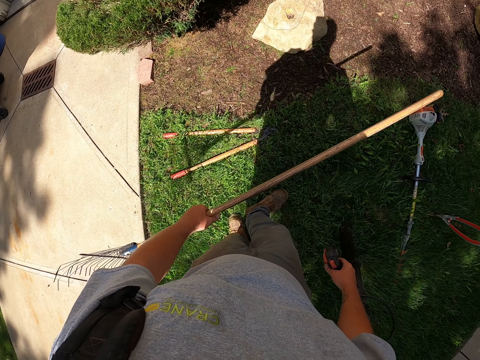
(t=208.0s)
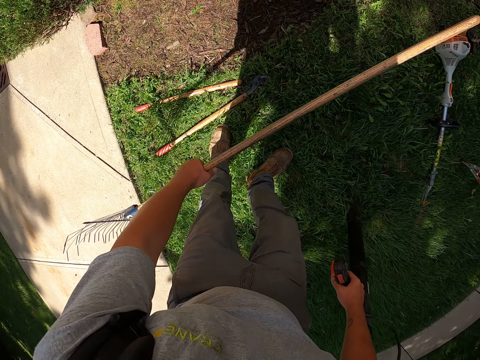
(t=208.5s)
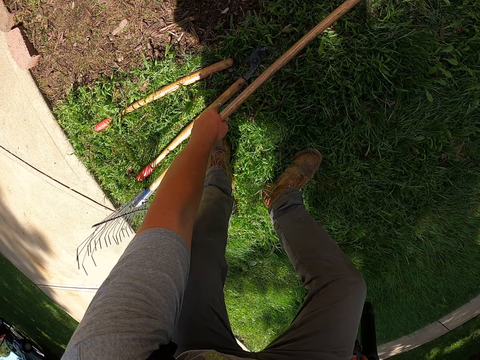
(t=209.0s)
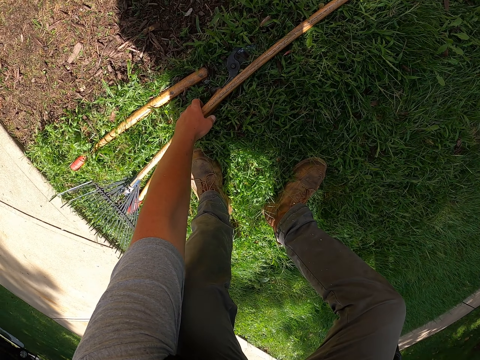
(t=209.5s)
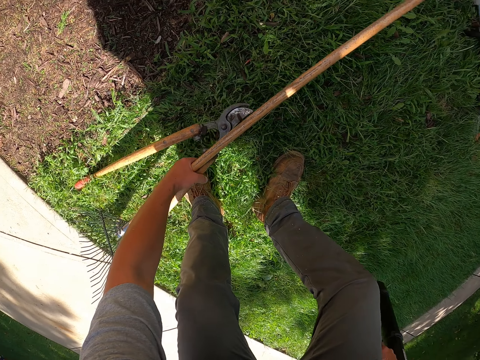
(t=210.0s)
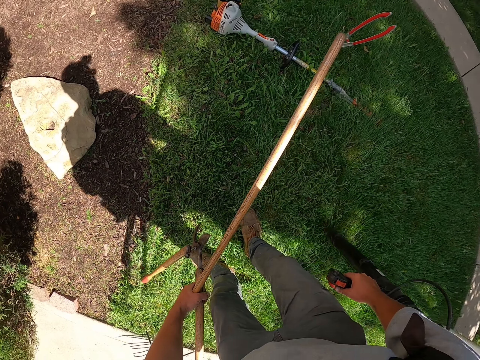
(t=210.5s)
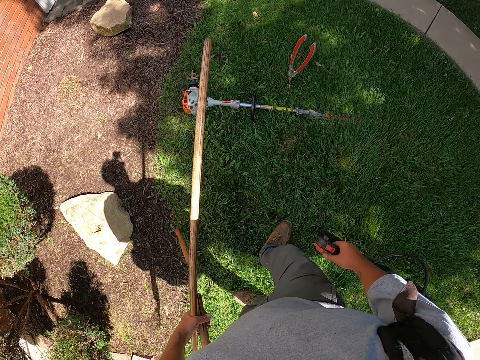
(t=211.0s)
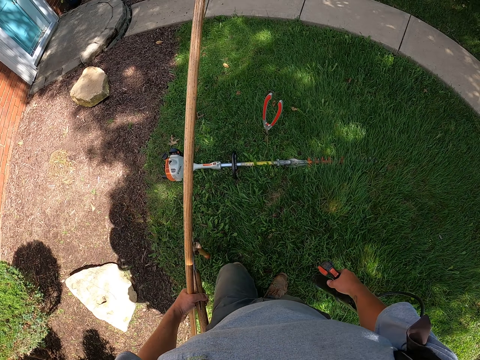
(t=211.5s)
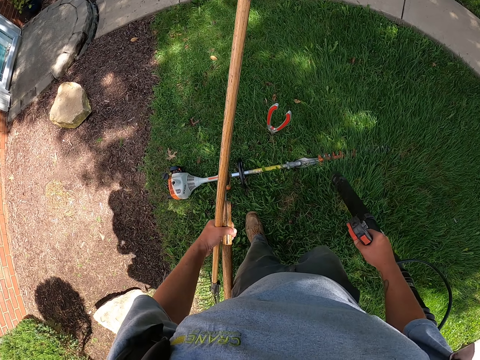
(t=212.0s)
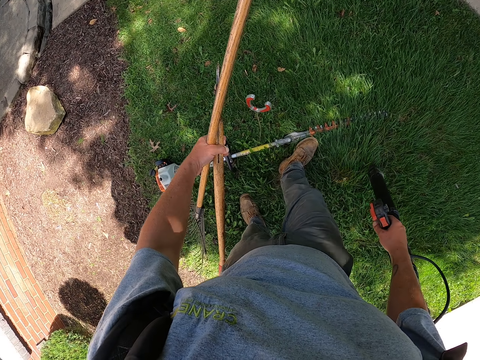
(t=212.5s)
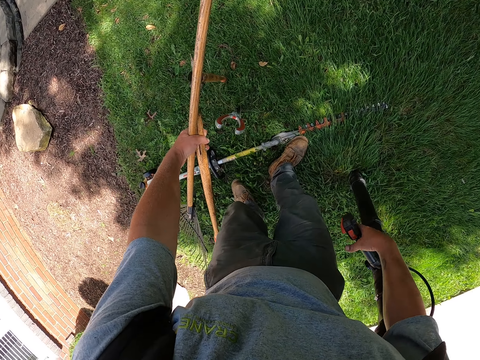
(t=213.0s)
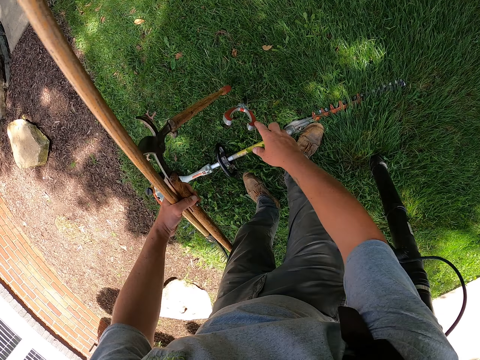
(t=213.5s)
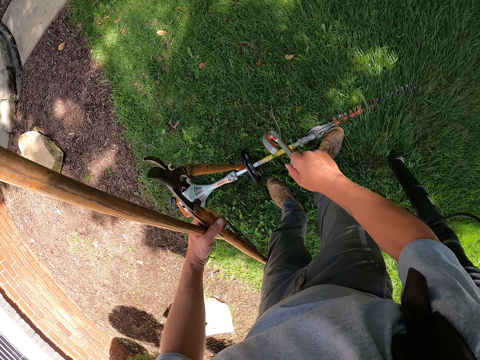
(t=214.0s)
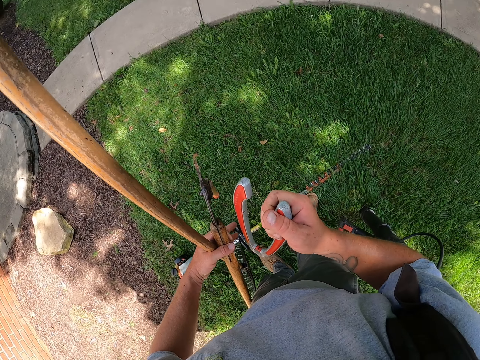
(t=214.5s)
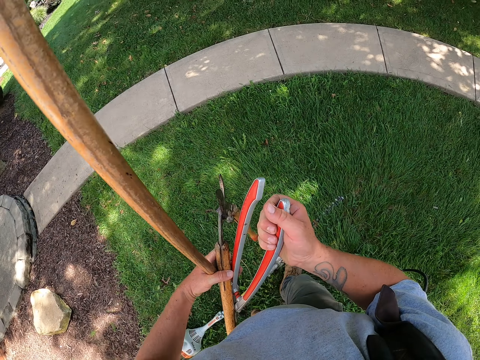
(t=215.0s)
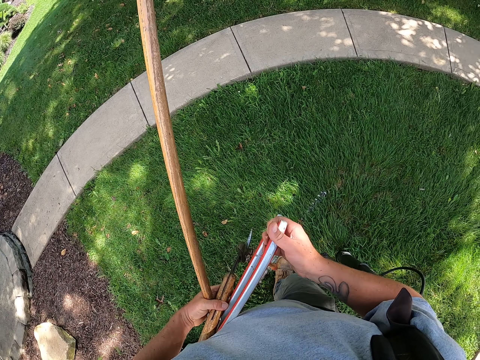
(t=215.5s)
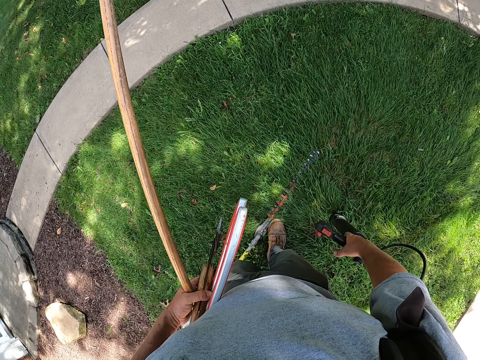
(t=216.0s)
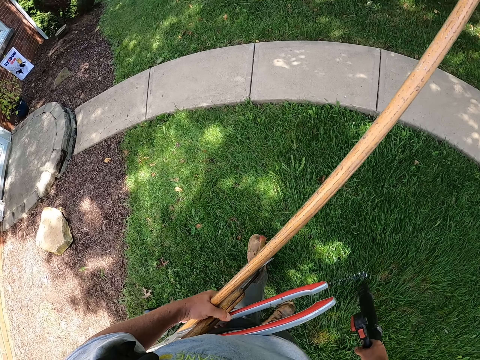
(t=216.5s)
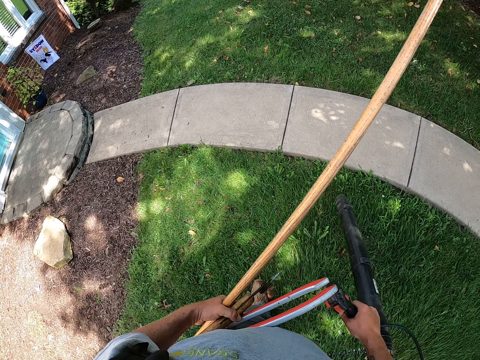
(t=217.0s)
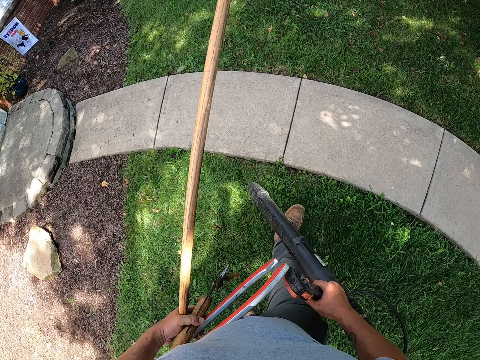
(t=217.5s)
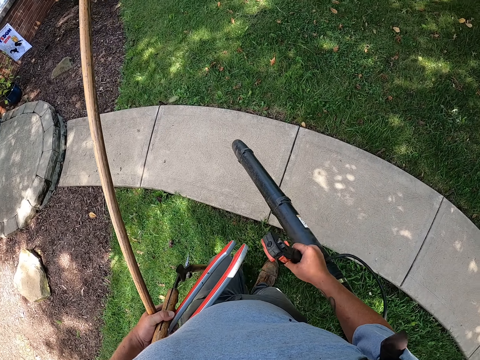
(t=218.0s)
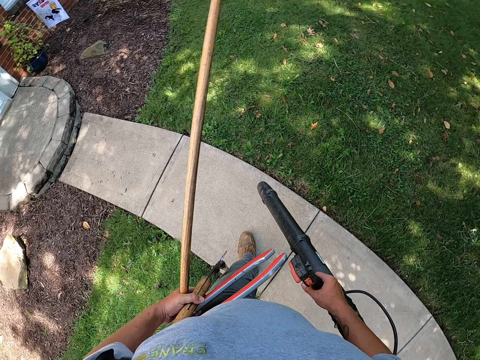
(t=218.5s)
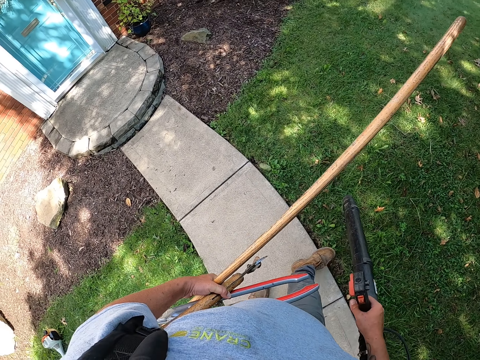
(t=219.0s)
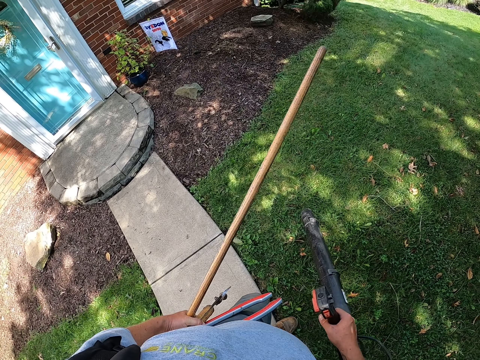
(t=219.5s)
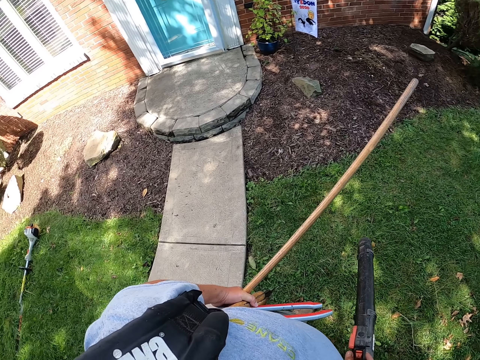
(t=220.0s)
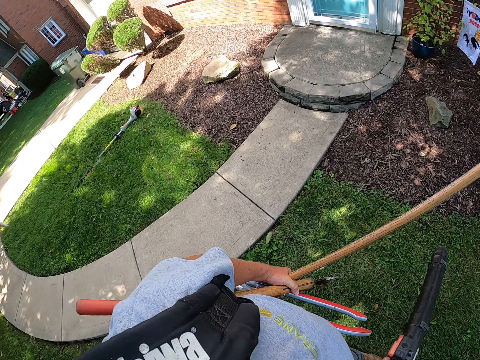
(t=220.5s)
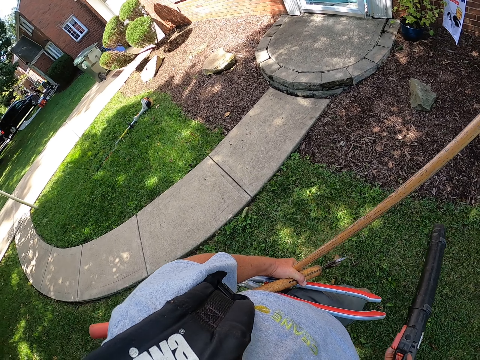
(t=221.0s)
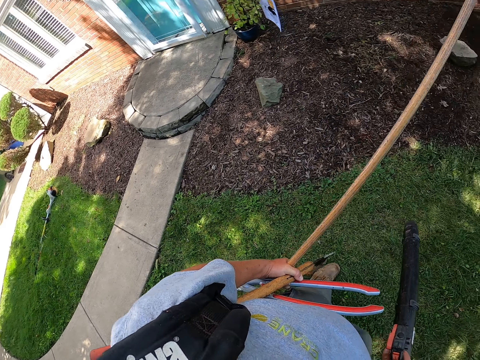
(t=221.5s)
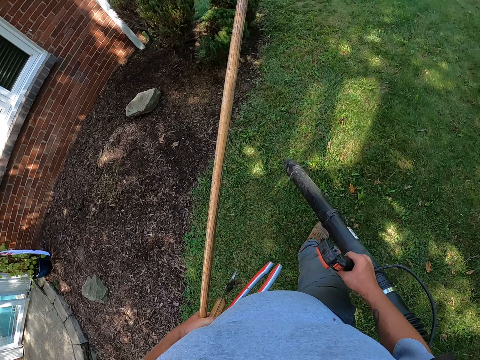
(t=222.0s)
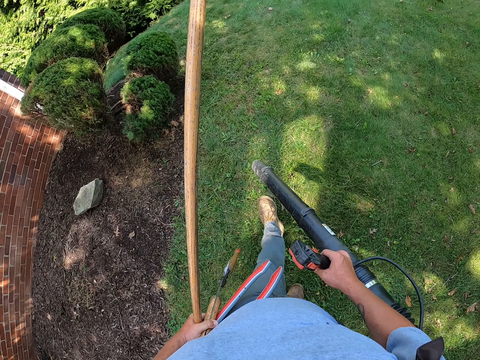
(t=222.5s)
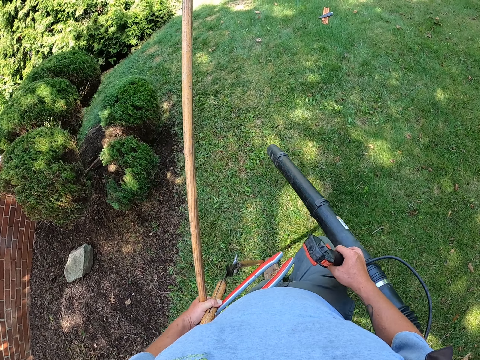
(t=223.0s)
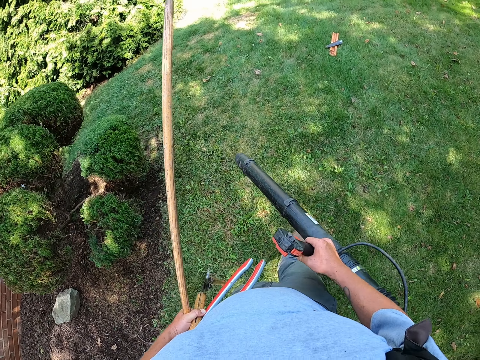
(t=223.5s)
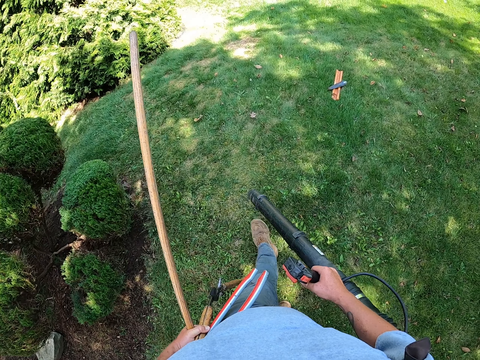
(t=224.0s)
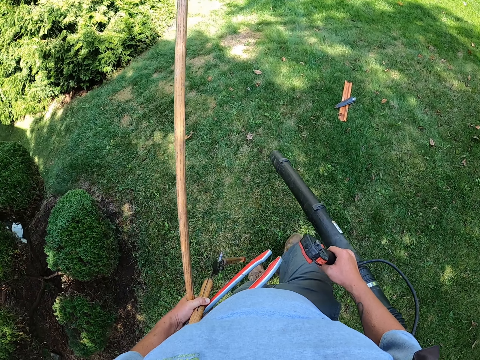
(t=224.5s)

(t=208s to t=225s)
The camera wearer picks a grass trimmer blade from the ground. They walk in the garden, put the leaf blower on the ground, and pick the grass trimmer blade from the ground. They pick the leaf blower and walk in the garden.

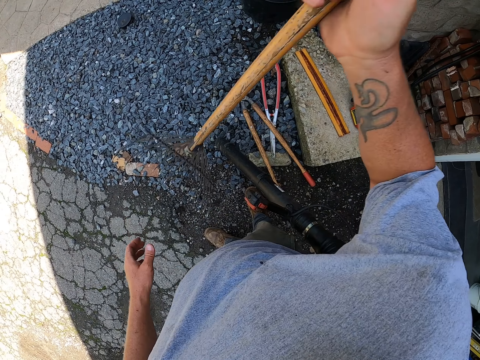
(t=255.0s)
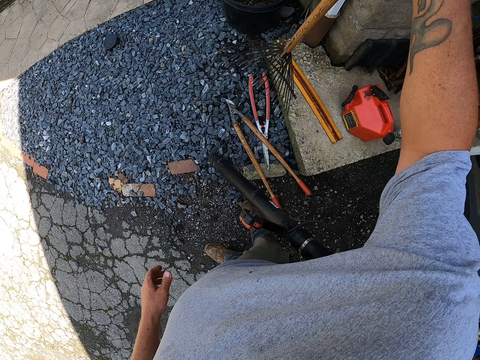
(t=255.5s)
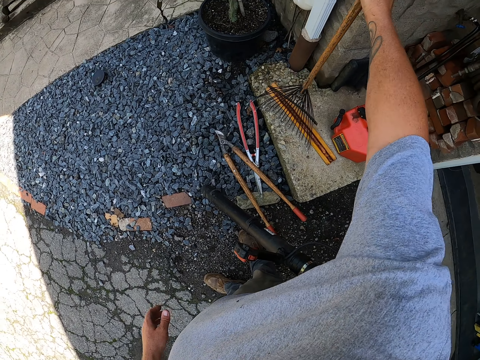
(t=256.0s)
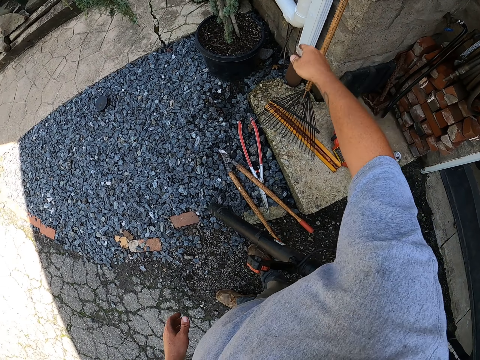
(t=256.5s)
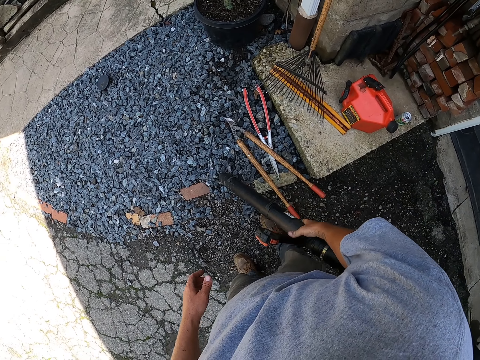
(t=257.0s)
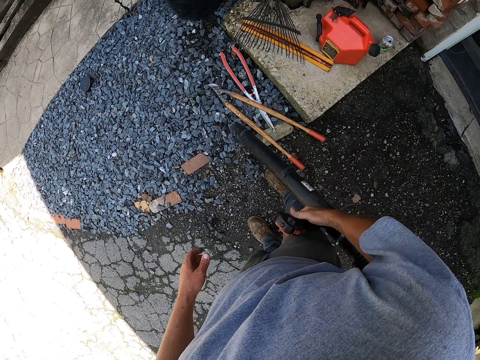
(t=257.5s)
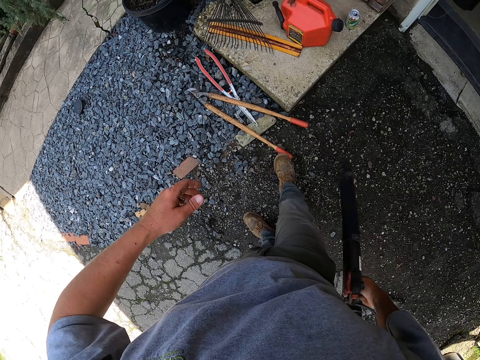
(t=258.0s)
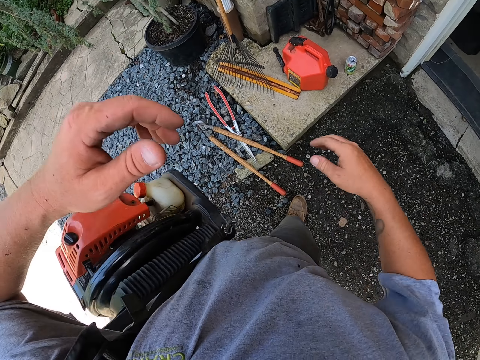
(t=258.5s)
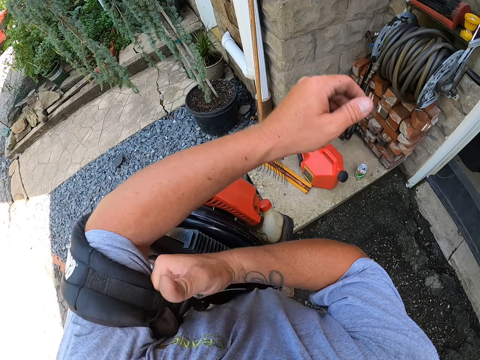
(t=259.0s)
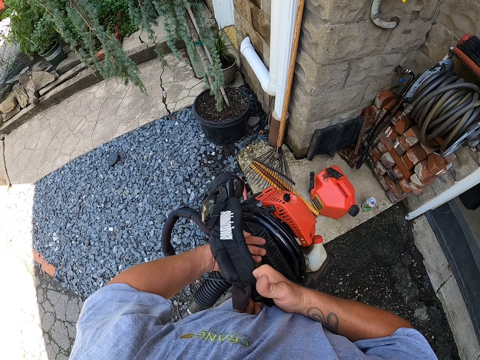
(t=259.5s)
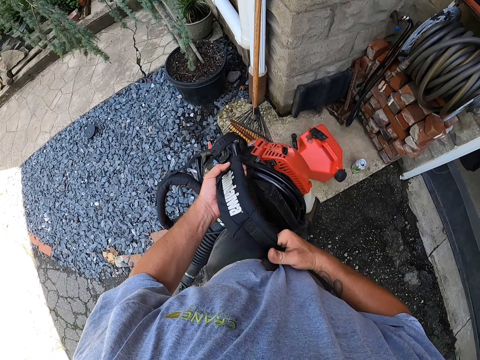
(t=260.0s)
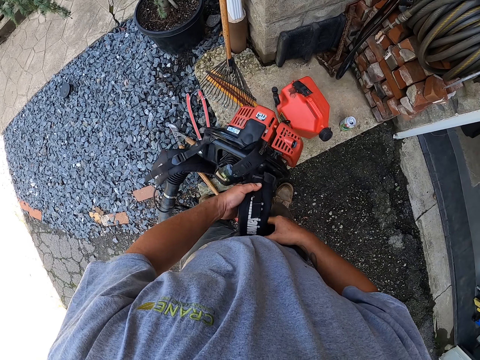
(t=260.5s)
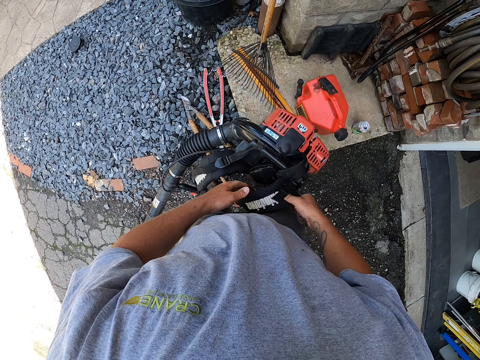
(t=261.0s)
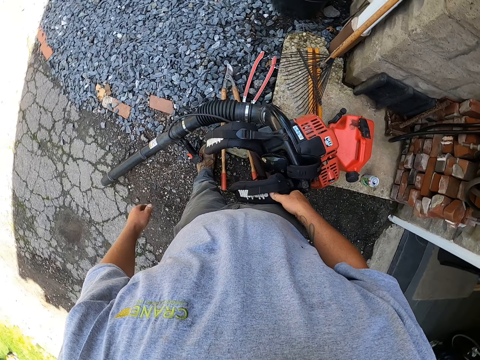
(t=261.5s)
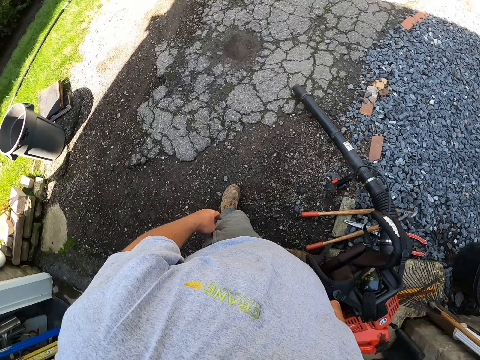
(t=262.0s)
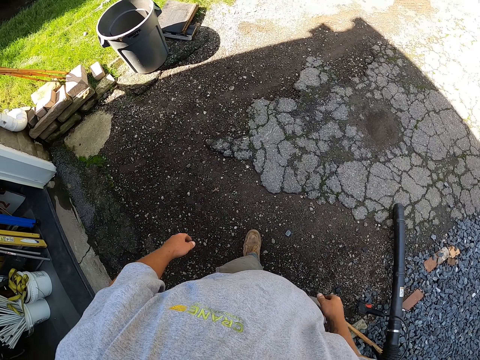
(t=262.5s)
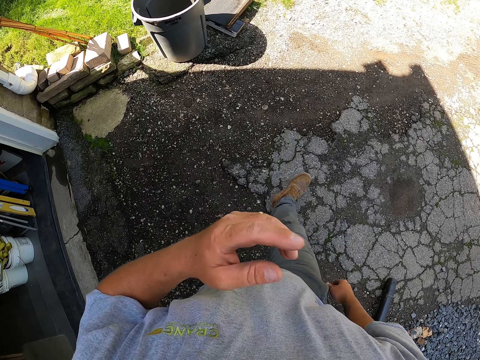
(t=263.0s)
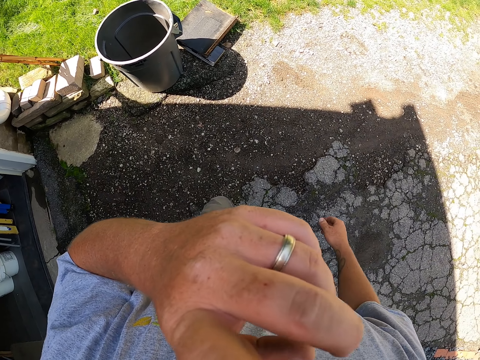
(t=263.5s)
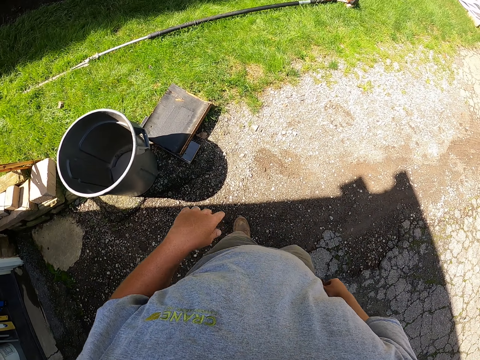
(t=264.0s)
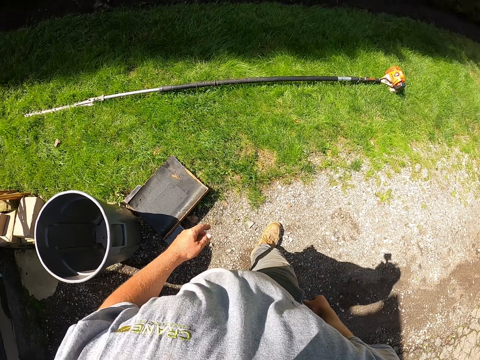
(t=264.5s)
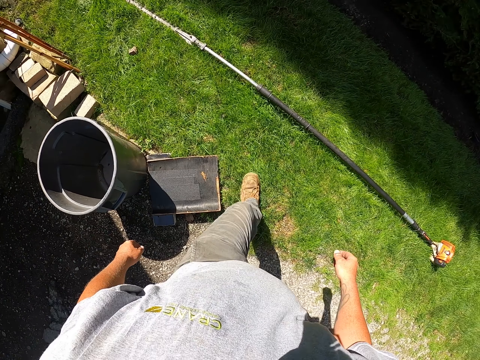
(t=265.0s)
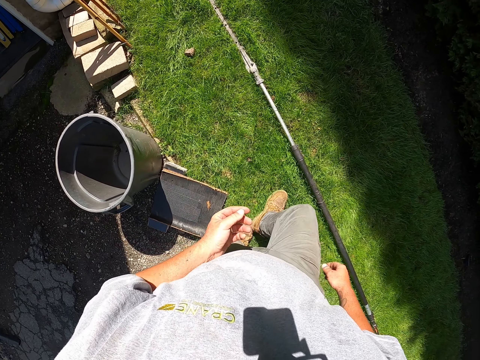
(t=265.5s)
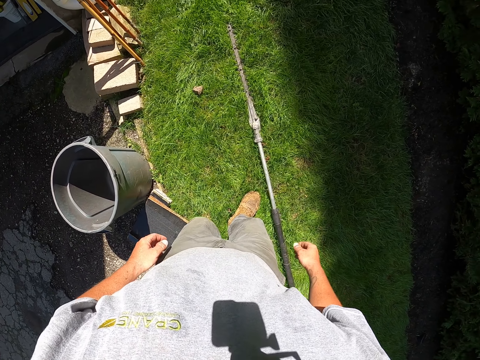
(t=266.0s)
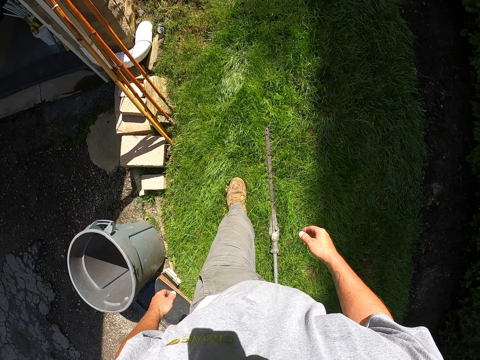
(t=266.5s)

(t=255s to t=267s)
The camera wearer puts the rake beside the wall. They pick the leaf blower machine, remove the leaf blower engine from the shoulder, and put the leaf blower engine on the floor. They walk in the garden and touch their face with the left hand.
